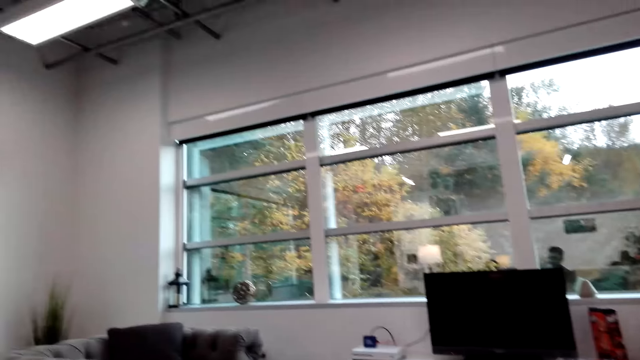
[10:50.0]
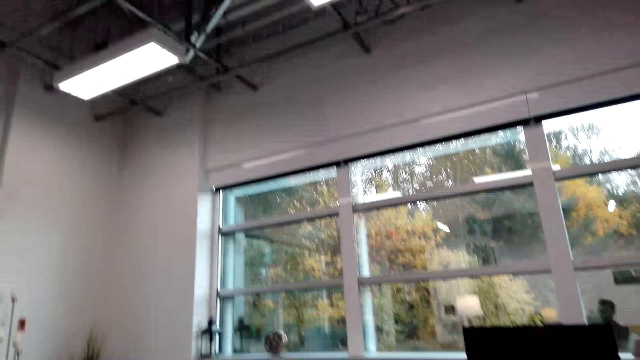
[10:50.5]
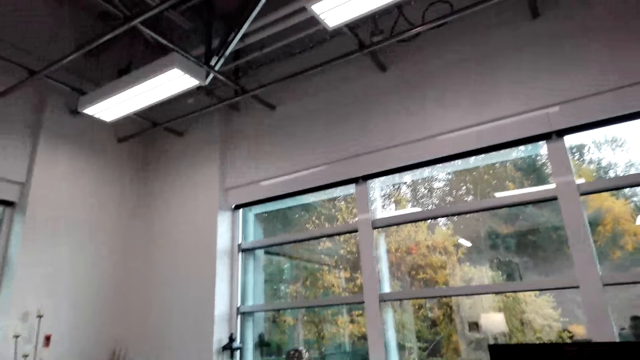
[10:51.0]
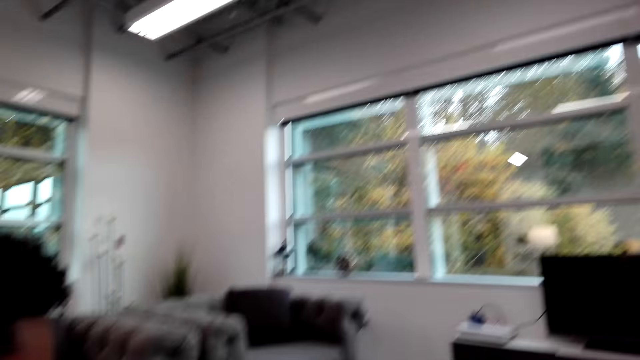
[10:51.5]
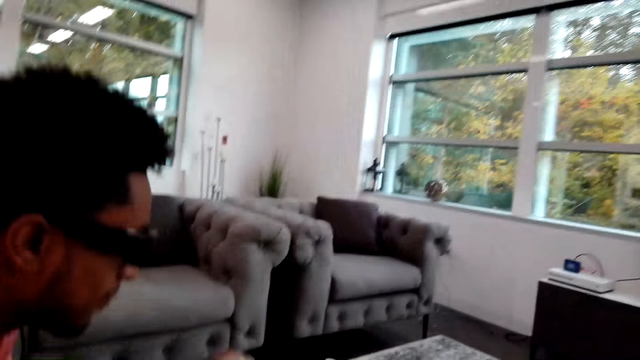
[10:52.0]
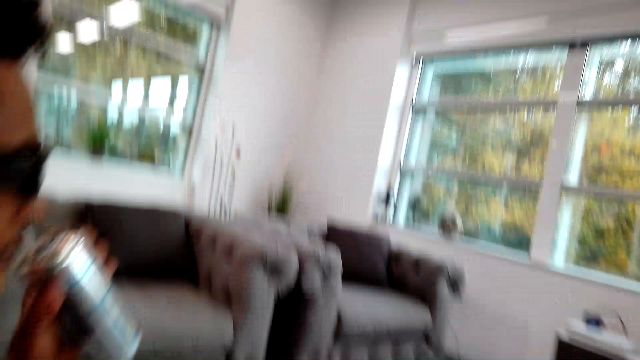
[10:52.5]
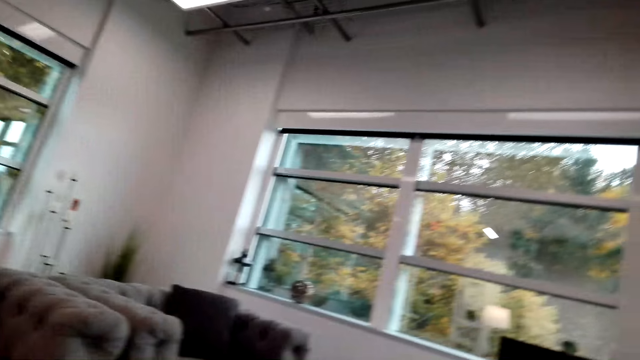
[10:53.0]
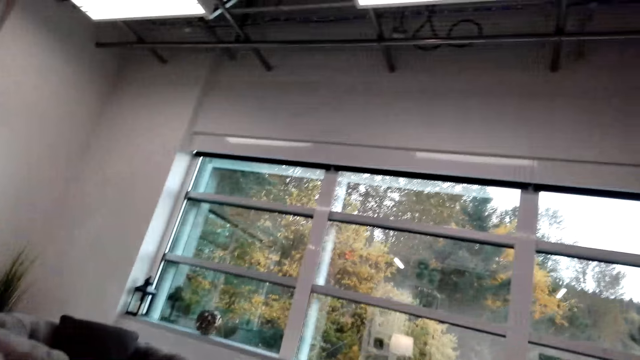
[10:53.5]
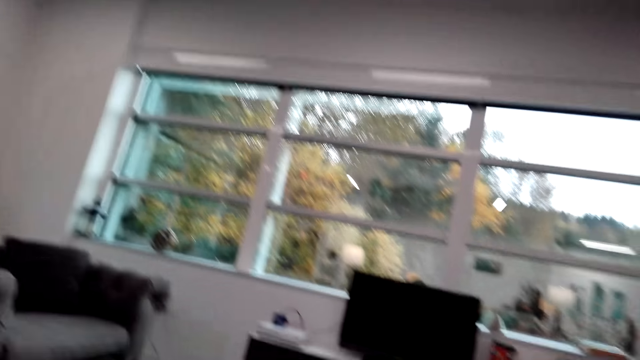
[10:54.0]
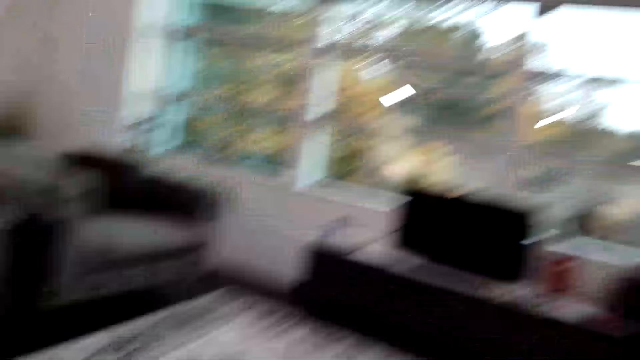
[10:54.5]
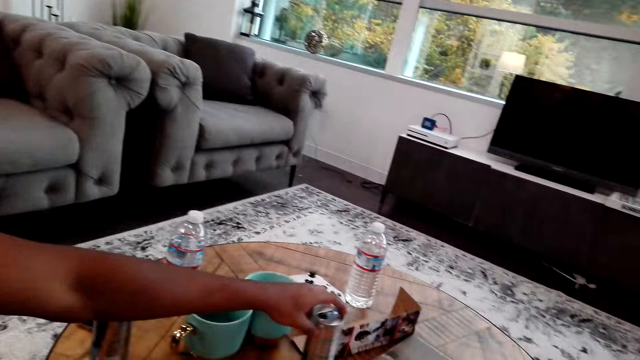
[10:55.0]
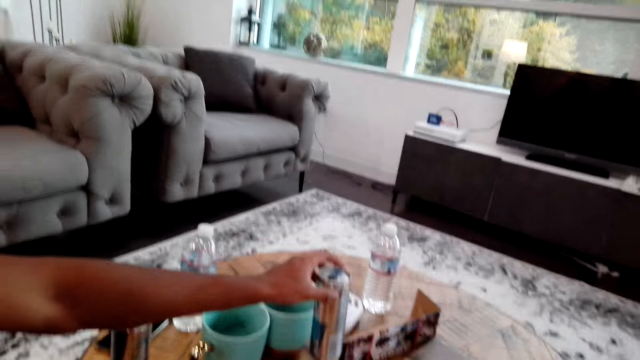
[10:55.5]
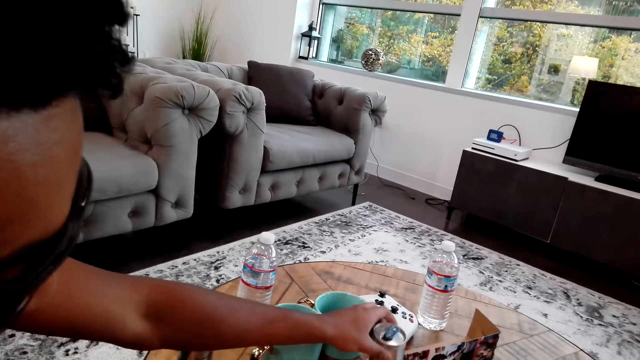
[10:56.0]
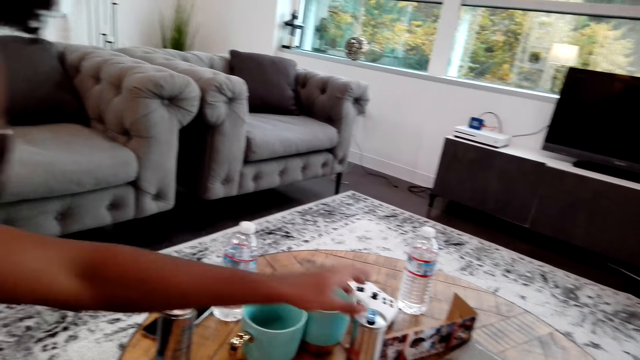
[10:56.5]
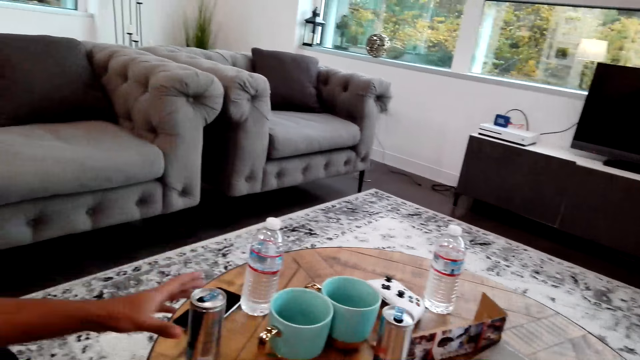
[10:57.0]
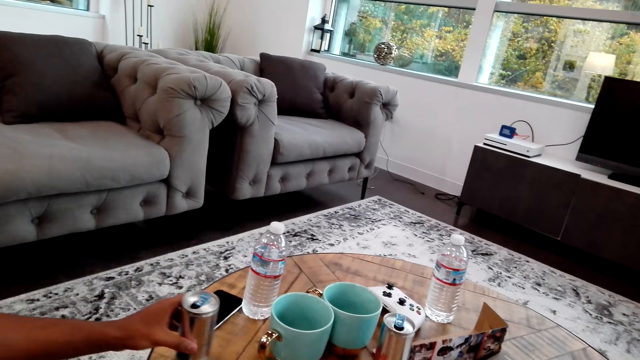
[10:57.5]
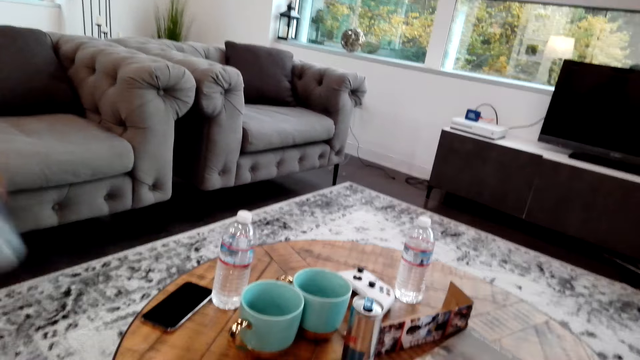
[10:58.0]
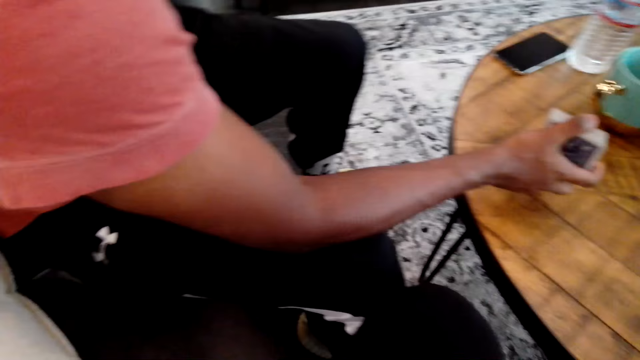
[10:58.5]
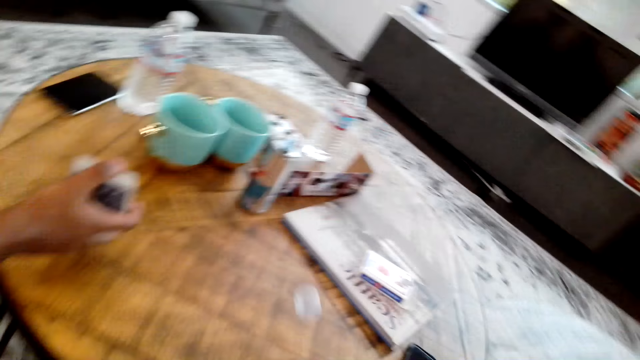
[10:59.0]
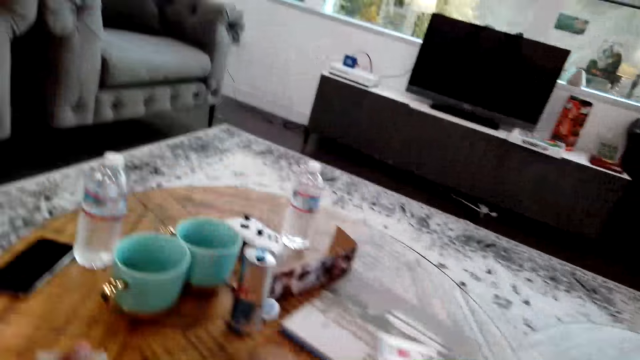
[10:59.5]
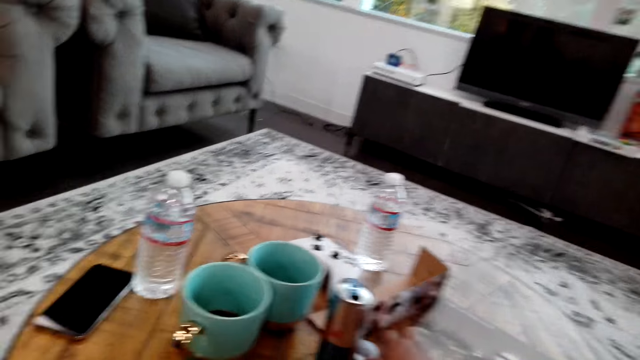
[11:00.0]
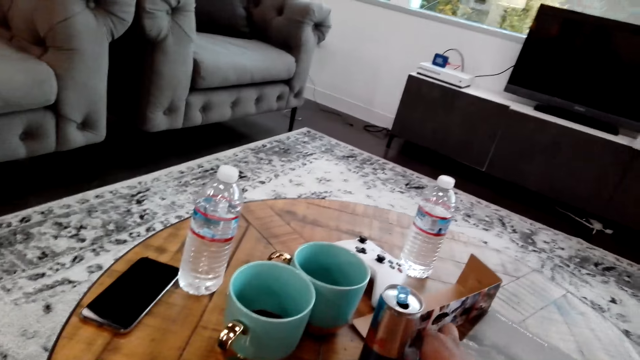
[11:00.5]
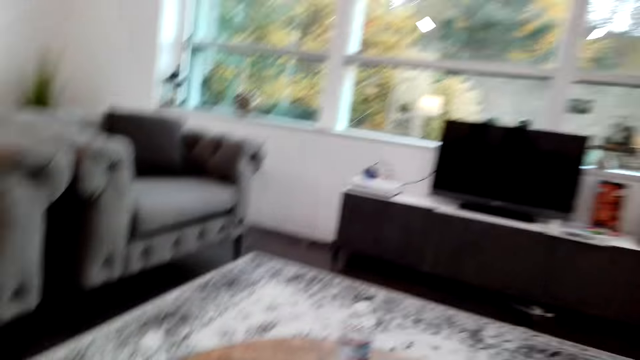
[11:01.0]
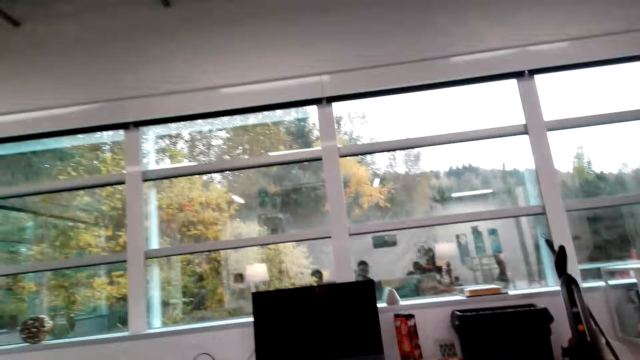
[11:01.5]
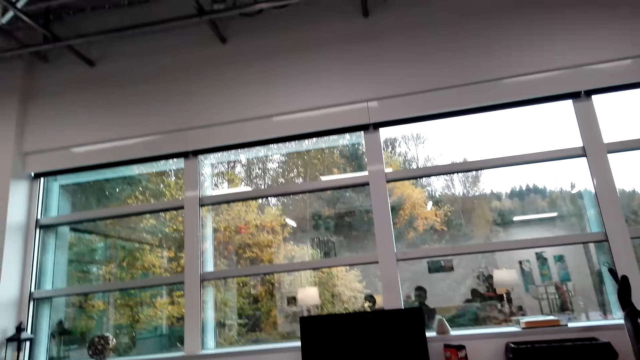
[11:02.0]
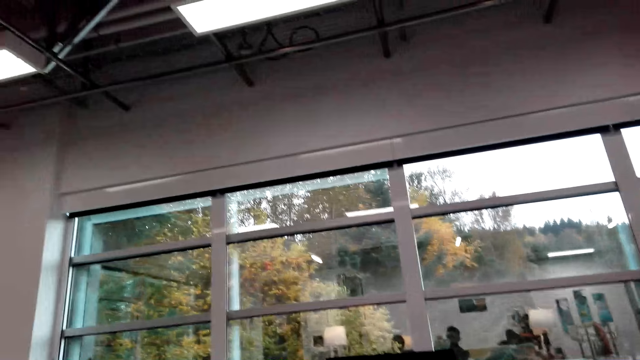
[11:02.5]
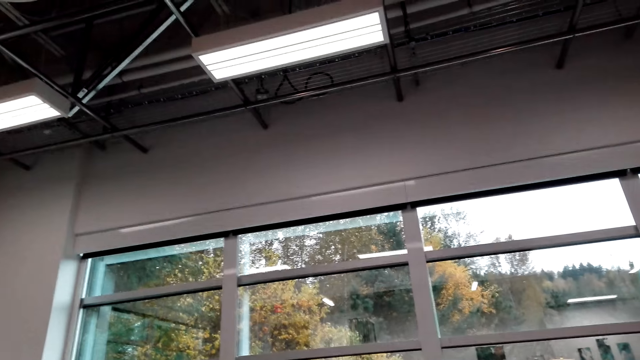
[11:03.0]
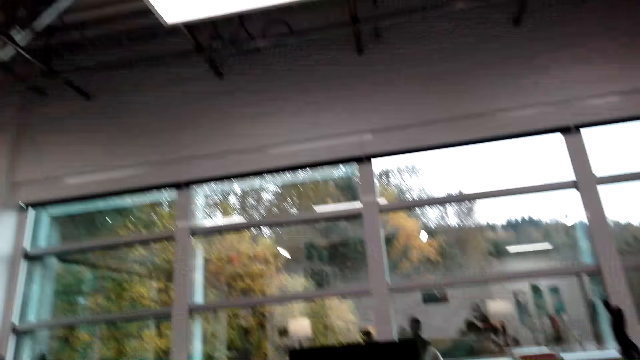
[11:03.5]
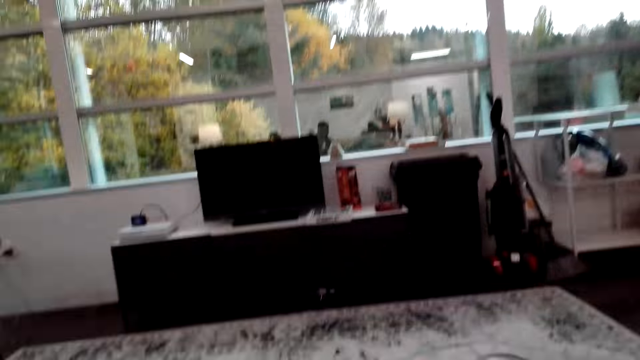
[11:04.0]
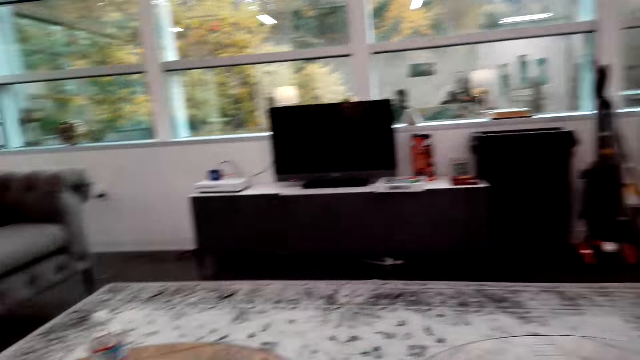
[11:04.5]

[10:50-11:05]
The camera wearer looks around the house. A man moves a can. The camera wearer looks around the house. The man places the can on the table. The camera wearer moves the can. The man moves the cards. The camera wearer looks around the house.

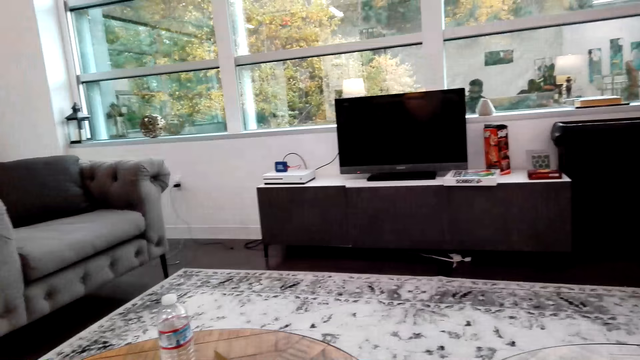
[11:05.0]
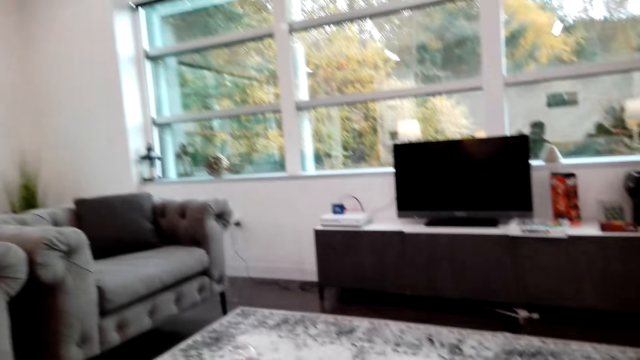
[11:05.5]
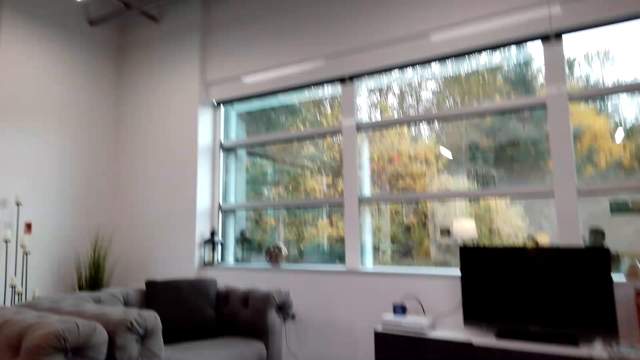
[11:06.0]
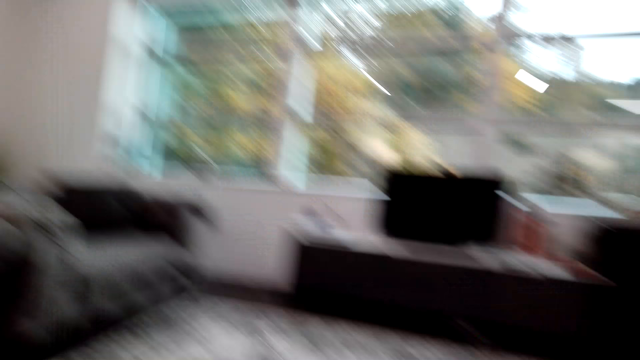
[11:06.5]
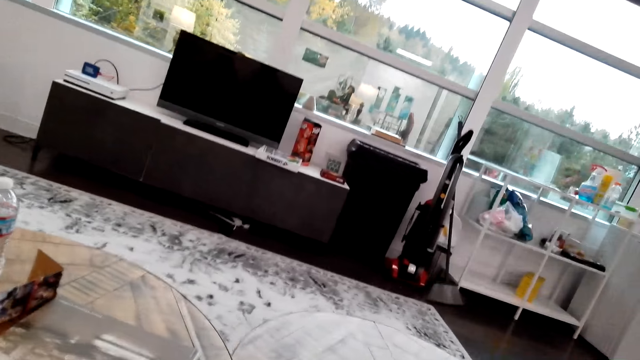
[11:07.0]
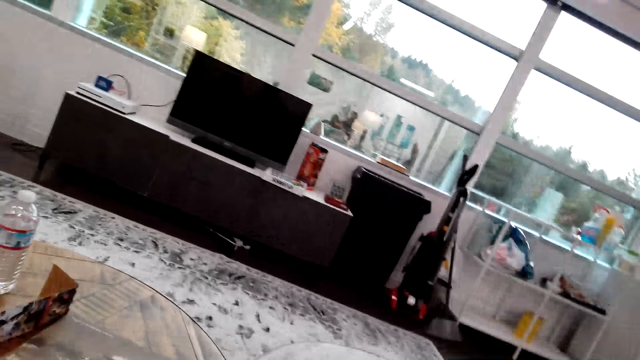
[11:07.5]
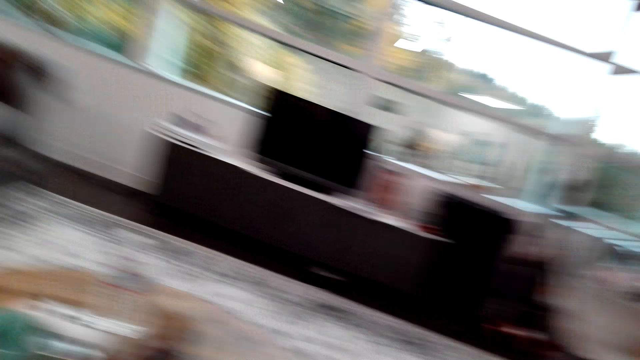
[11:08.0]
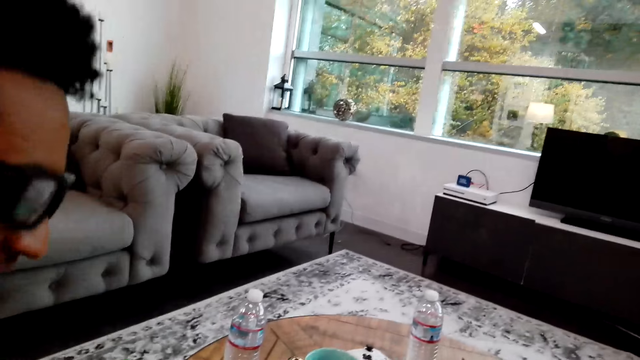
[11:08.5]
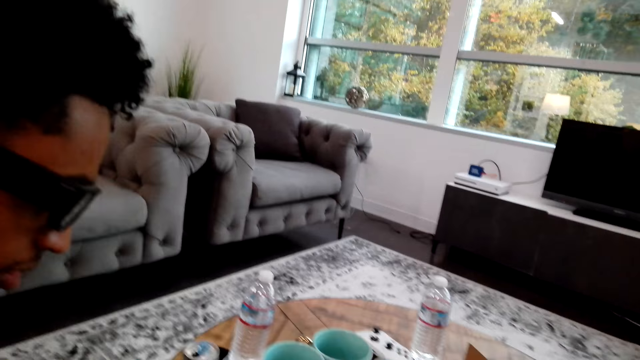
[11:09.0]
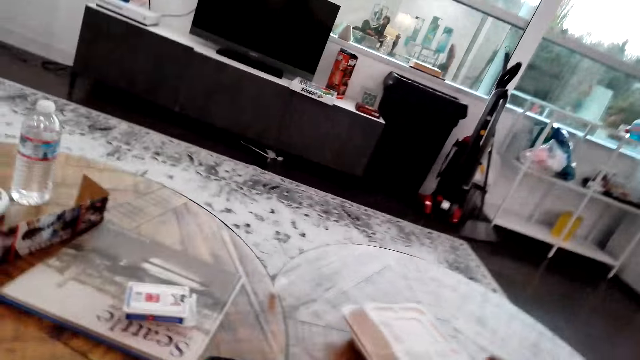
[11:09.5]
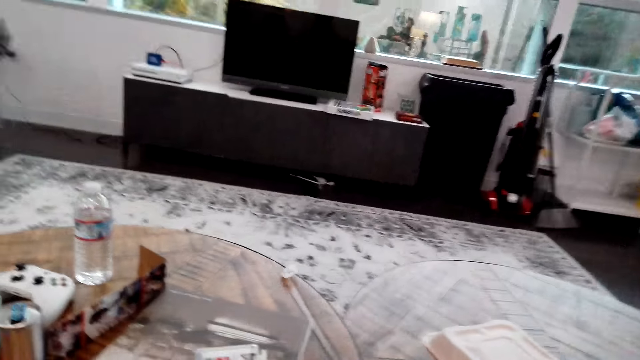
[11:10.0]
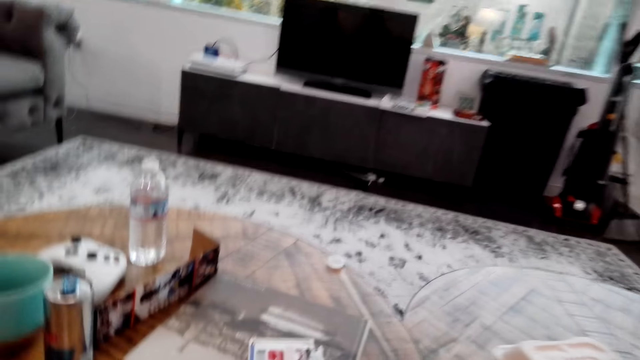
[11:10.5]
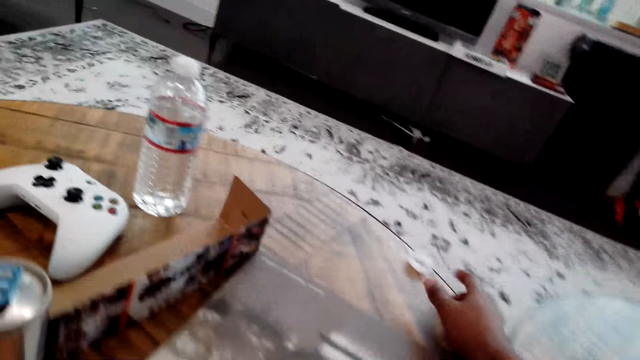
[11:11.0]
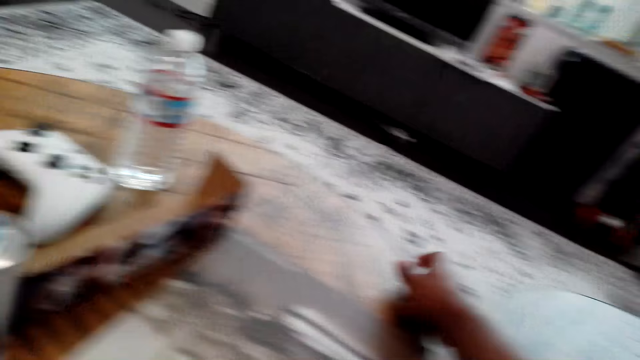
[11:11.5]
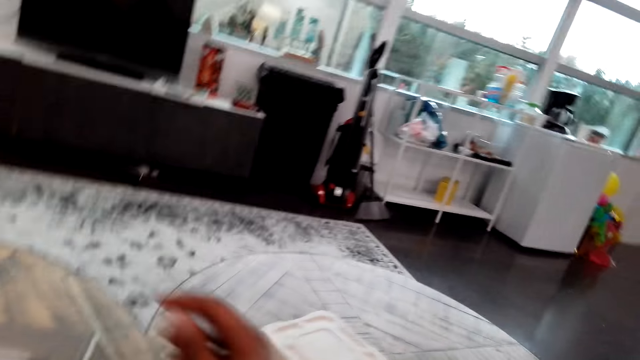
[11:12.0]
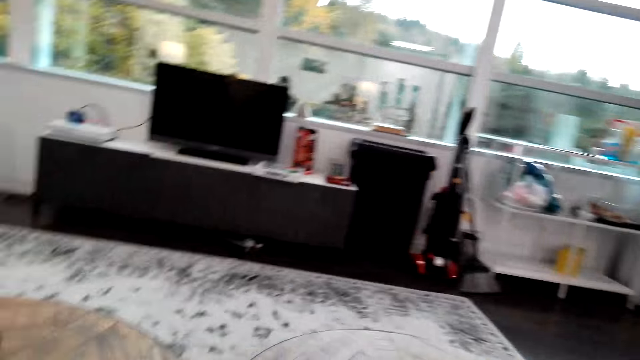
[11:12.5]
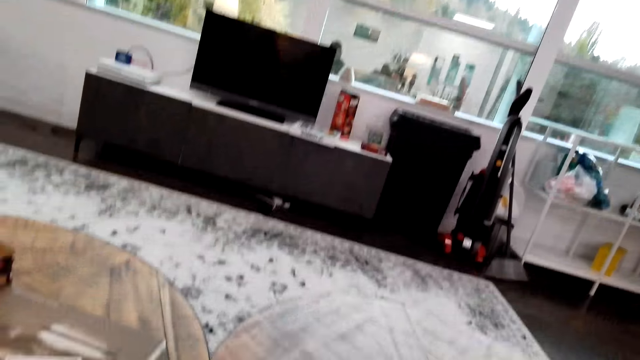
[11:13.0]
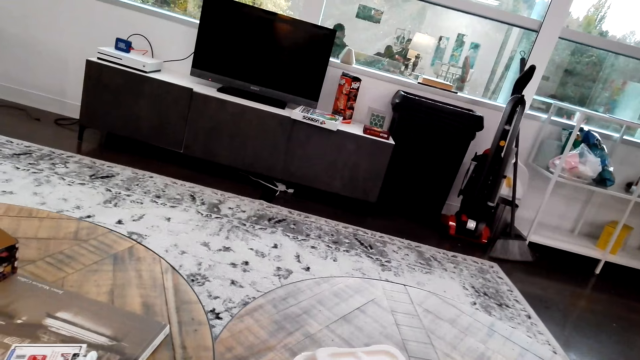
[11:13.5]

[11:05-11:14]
The camera wearer moves the bottle lid.
